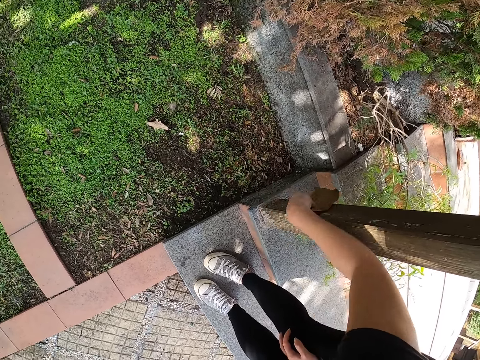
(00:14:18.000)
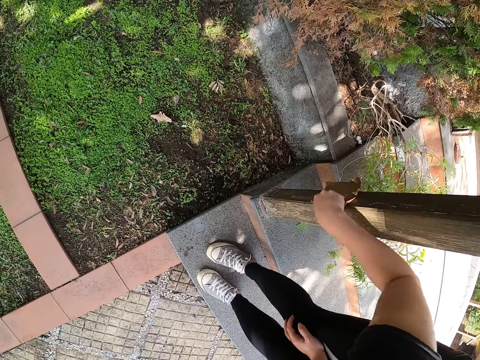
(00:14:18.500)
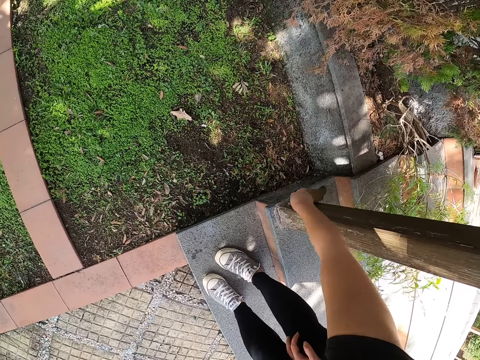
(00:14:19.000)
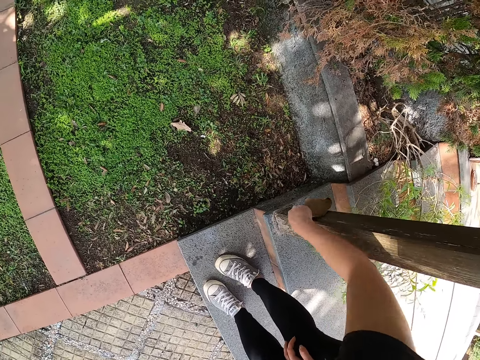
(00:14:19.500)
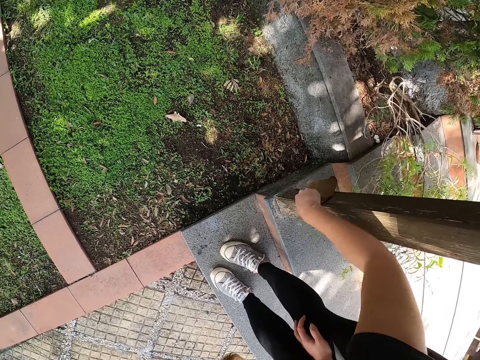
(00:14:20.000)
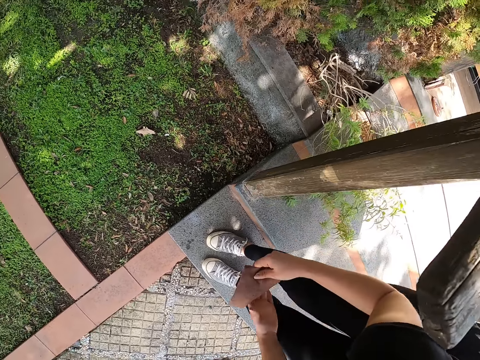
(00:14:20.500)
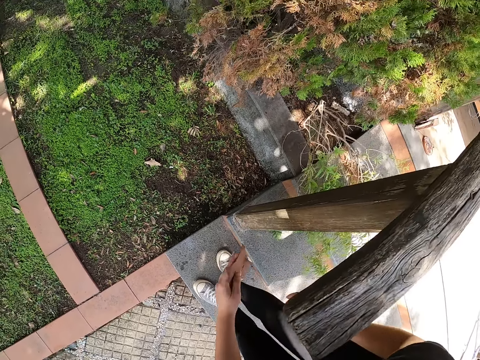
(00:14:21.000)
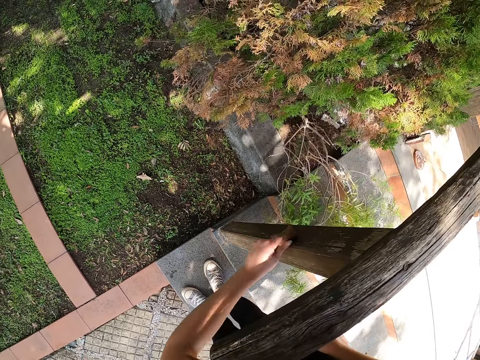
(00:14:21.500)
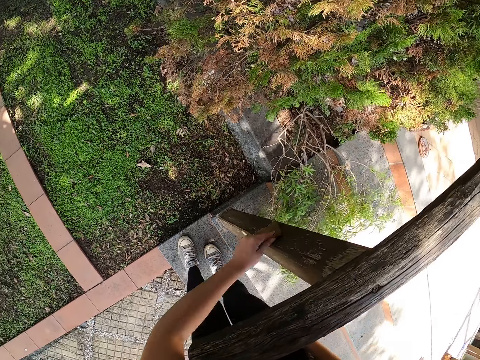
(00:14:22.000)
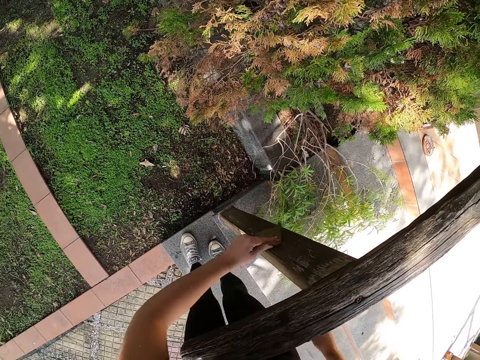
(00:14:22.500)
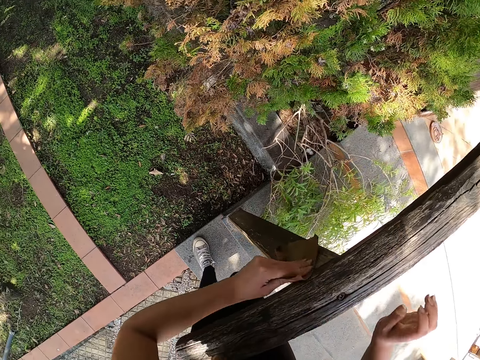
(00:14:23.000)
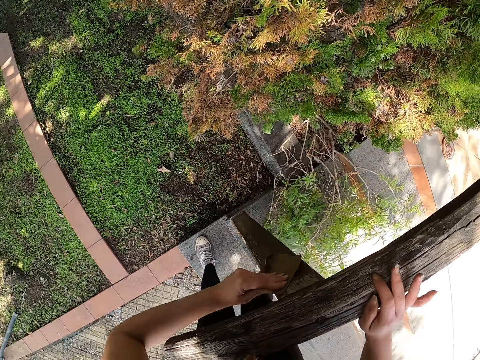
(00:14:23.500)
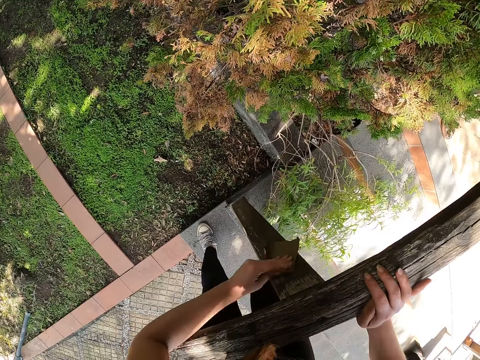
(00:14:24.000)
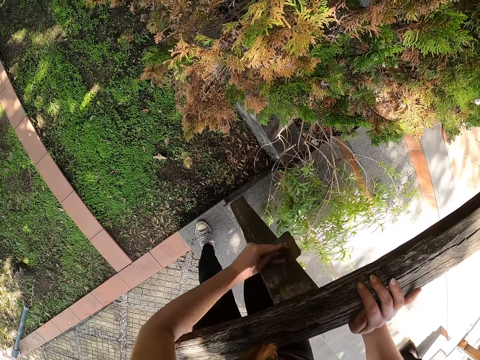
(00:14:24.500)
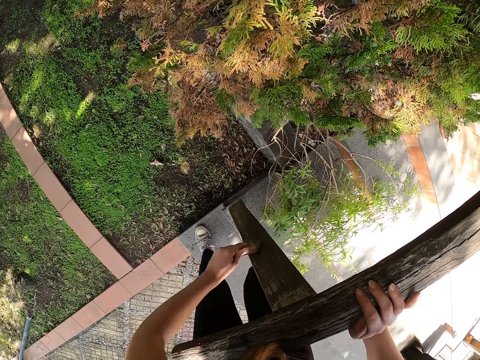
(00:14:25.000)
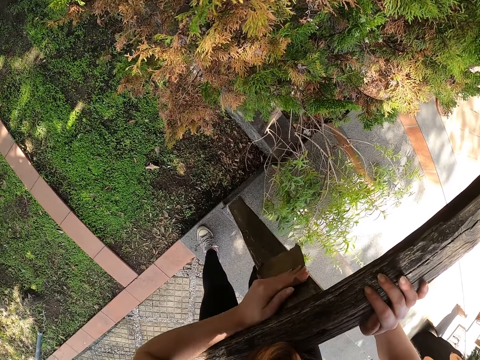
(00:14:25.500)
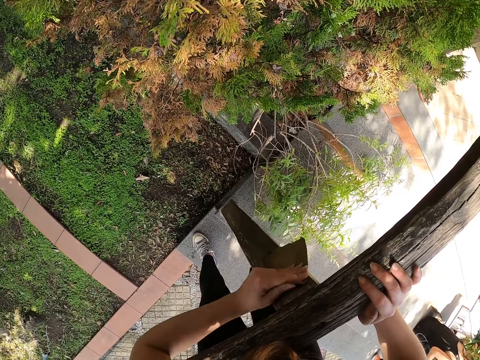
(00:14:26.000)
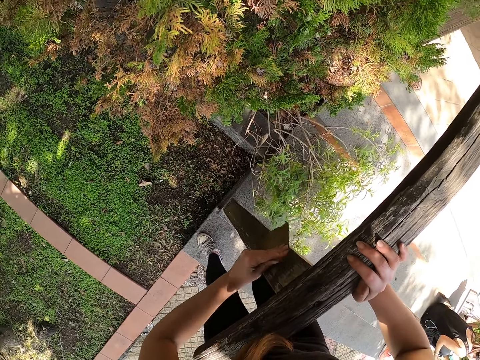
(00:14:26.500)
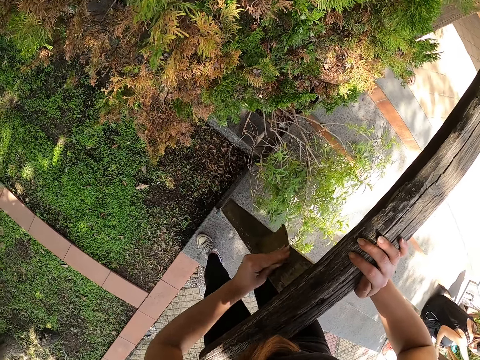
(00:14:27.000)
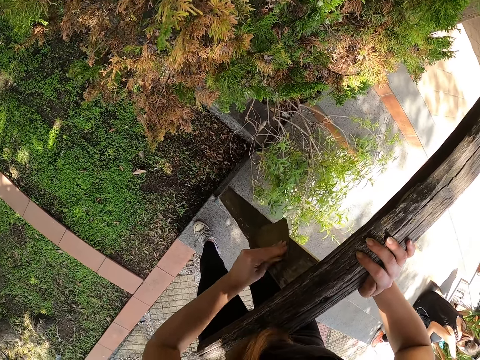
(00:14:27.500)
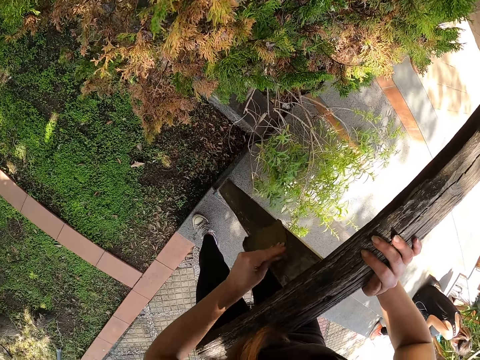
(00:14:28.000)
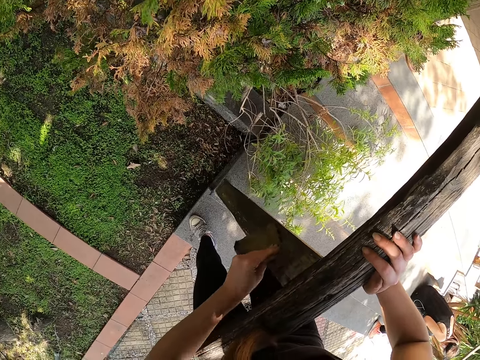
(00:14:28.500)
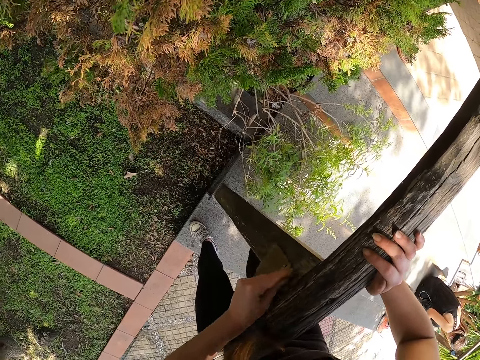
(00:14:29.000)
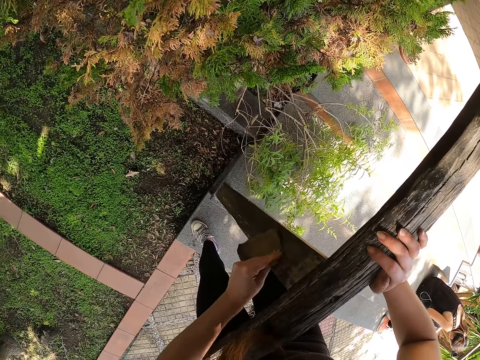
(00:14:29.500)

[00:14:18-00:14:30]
The camera wearer moves the sandpaper to the left hand. She rubs the sandpaper on the balcony rail. She touches the balcony rail.

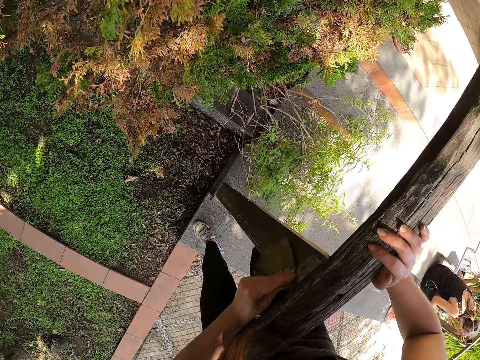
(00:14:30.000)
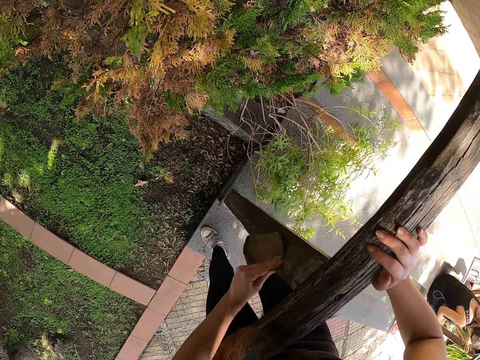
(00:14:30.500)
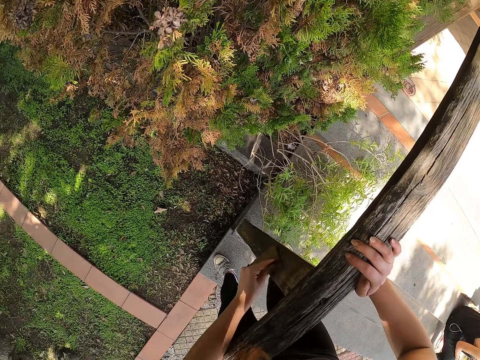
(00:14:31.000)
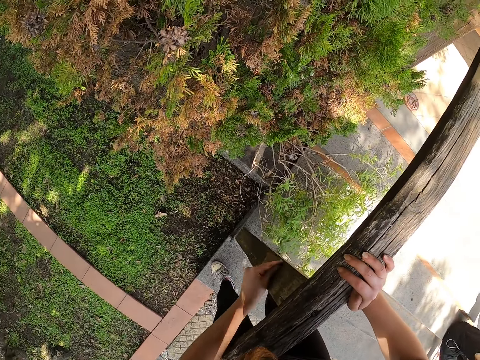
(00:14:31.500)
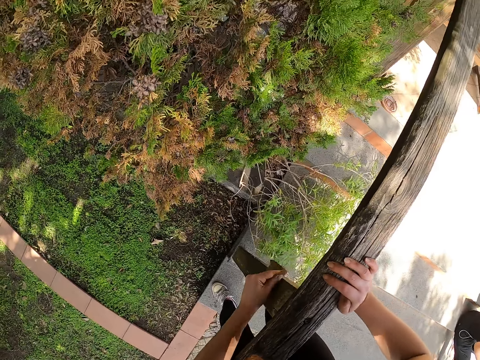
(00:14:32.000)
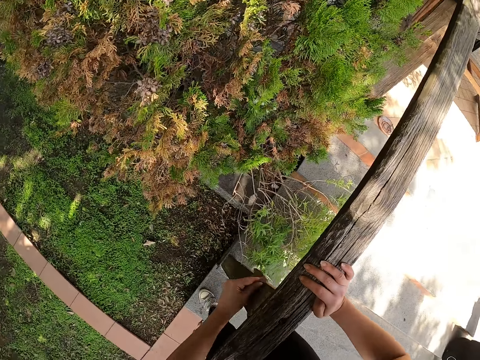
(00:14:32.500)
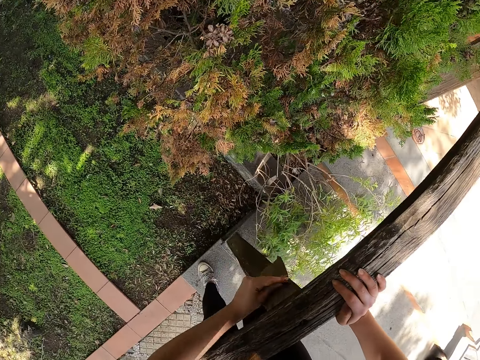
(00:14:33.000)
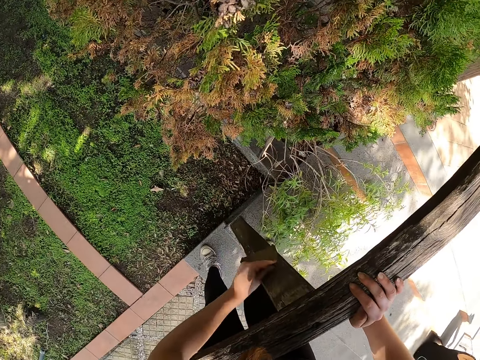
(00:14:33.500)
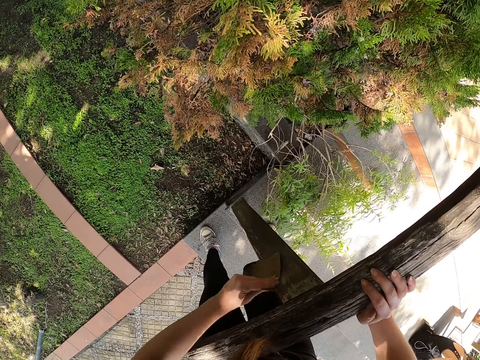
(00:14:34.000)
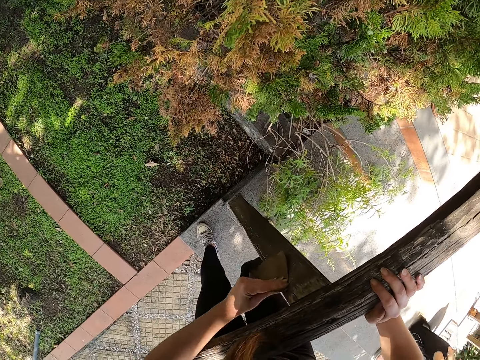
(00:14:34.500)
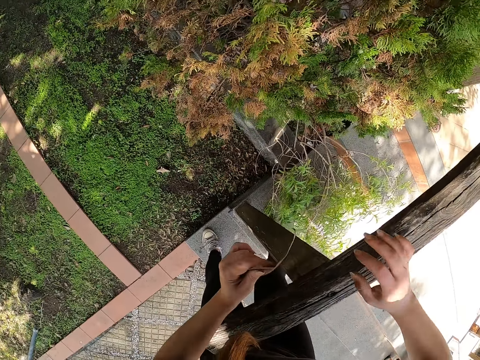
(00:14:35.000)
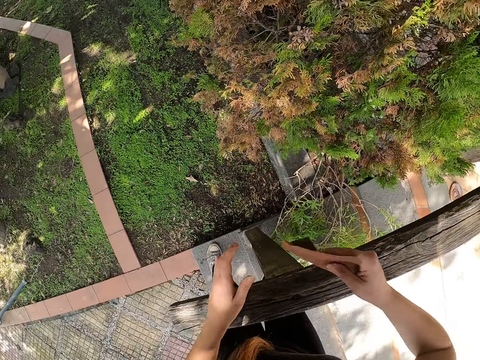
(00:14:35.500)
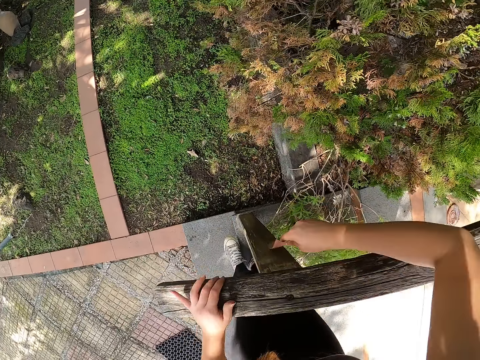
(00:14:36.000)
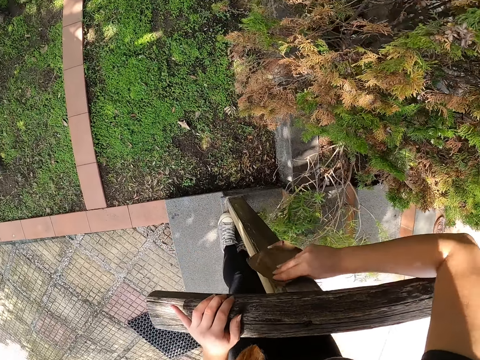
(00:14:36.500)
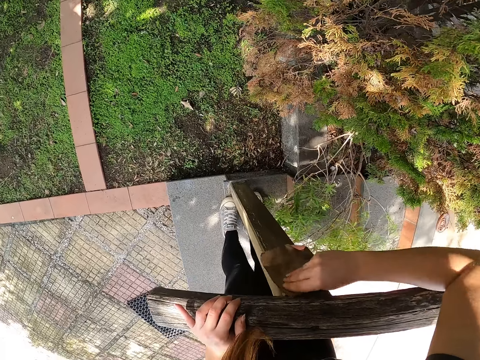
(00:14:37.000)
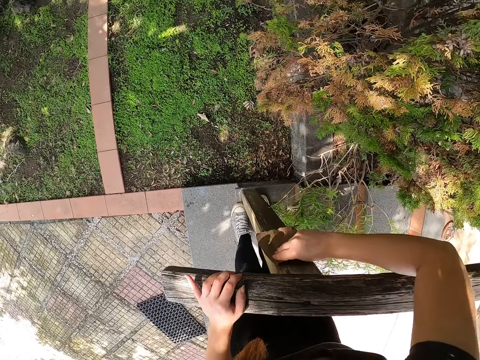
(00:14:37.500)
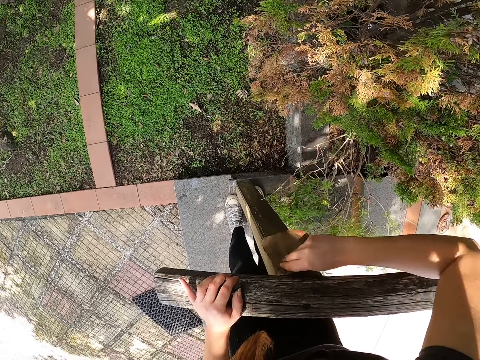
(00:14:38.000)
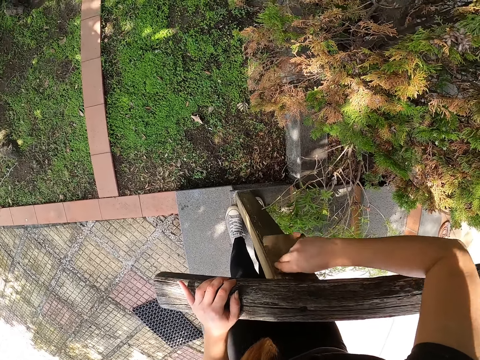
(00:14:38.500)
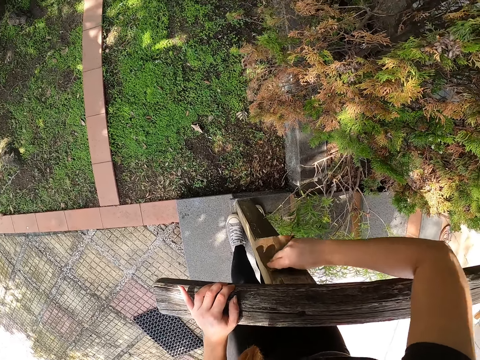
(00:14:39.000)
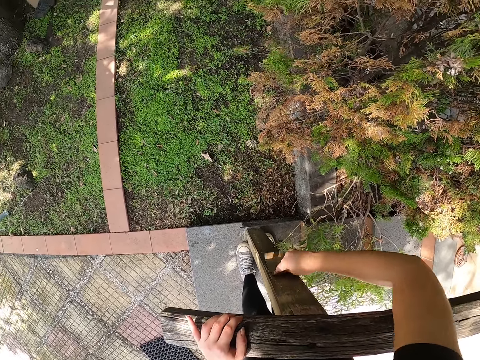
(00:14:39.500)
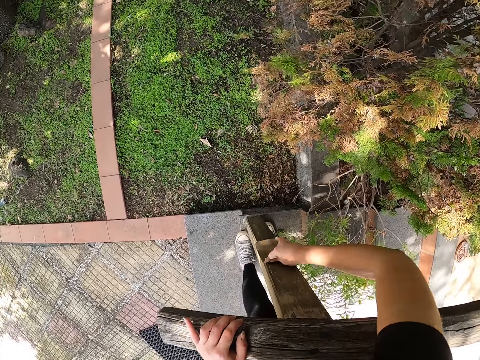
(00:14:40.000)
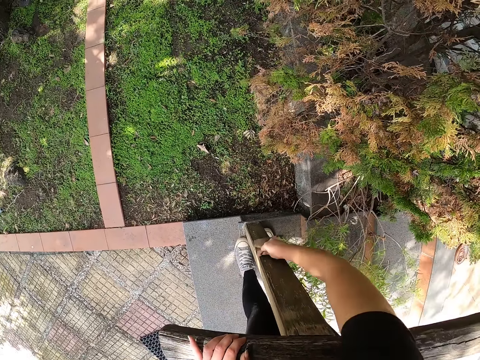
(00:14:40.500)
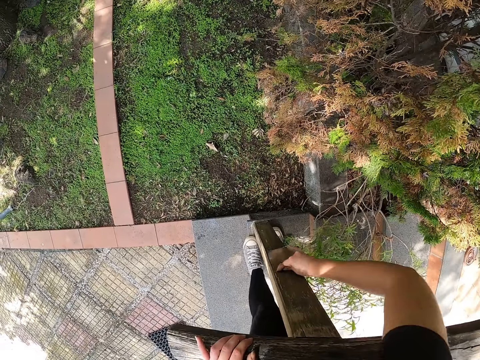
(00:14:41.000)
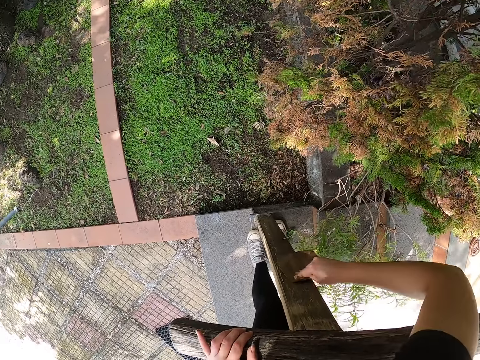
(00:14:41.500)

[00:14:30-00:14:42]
The camera wearer passes the sandpaper to the right hand. She touches the balcony rail. She rubs the balcony rail with the sandpaper. She climbs up the stairs. She continues cleaning the wooden members with the sandpaper.

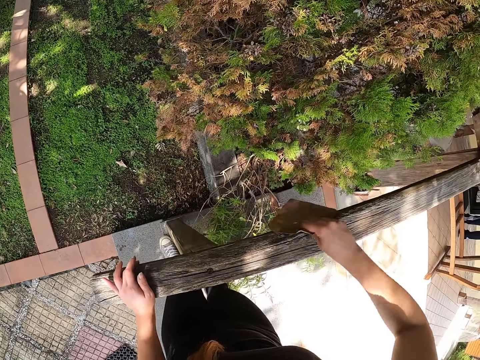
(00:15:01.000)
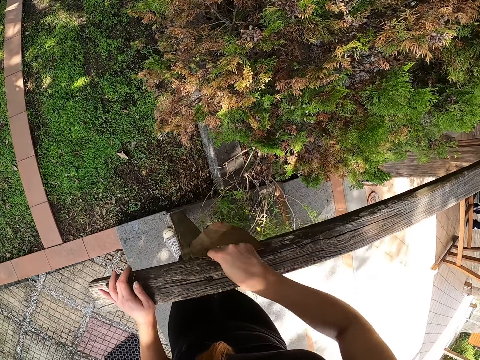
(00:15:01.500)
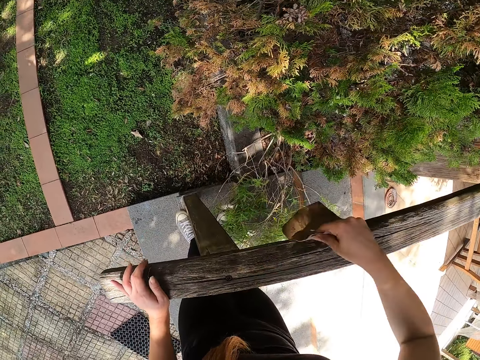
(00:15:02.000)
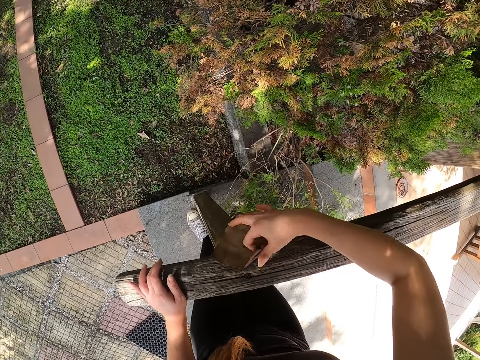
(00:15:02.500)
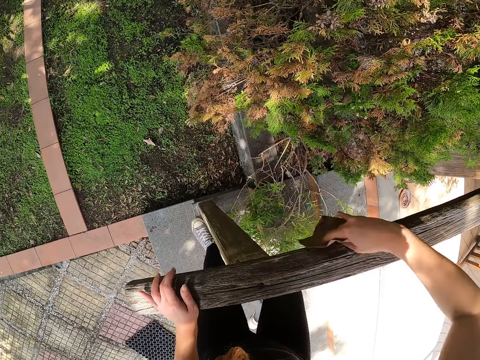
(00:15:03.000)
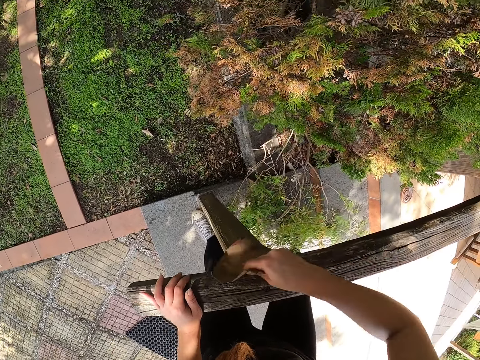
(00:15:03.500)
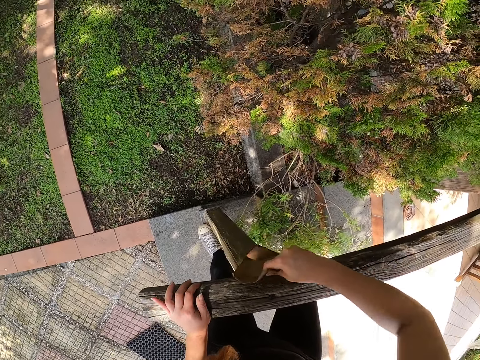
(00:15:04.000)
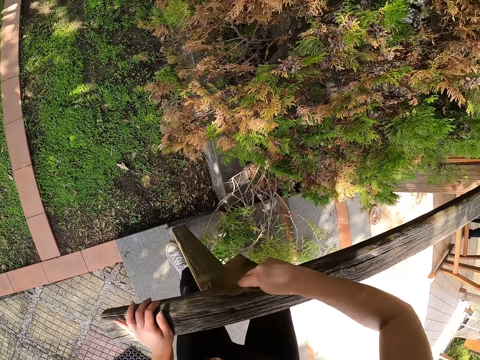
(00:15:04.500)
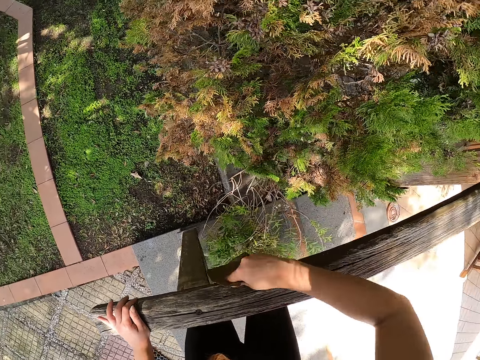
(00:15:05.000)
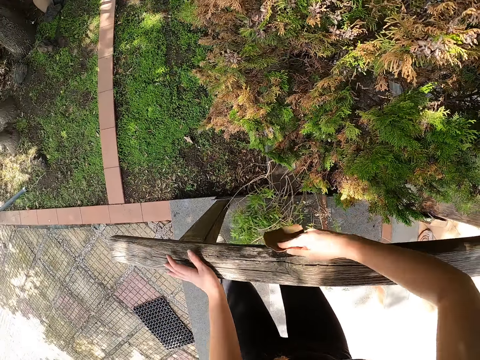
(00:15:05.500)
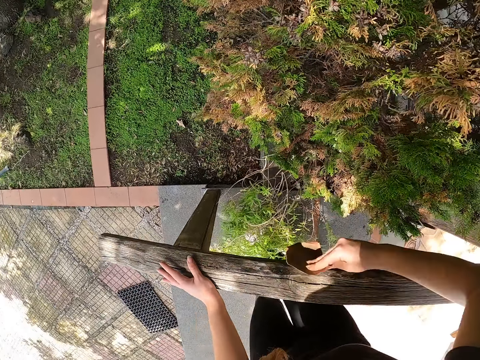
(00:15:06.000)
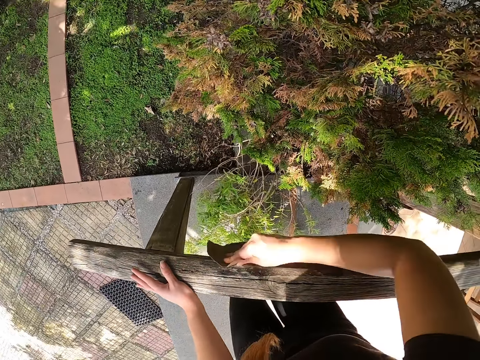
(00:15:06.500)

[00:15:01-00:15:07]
The camera wearer moves her leg. She moves her leg again. She climbs up the stairs. She continues cleaning the wooden members with sandpaper.
